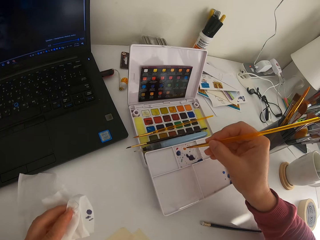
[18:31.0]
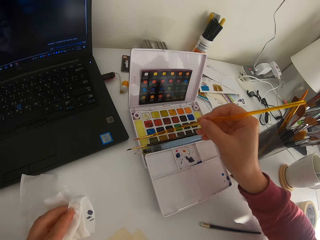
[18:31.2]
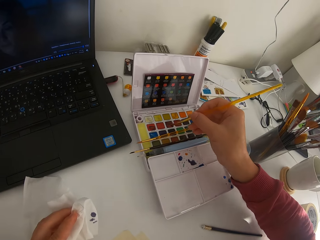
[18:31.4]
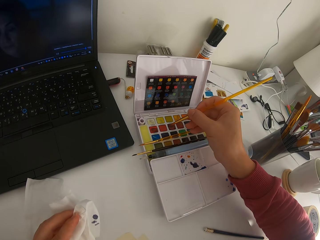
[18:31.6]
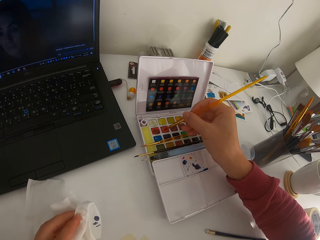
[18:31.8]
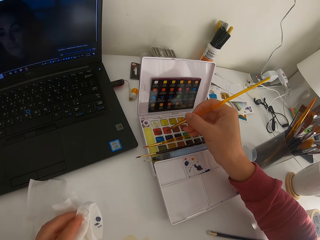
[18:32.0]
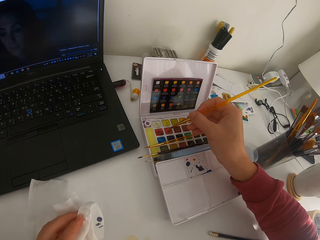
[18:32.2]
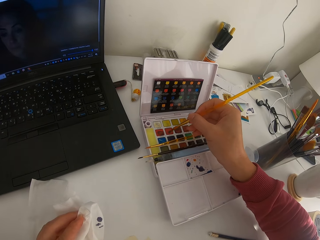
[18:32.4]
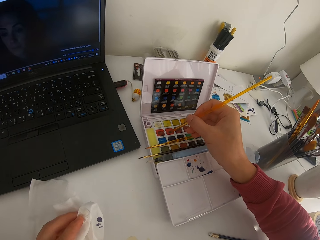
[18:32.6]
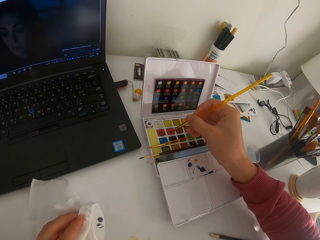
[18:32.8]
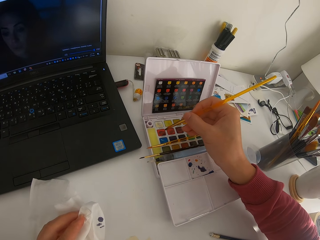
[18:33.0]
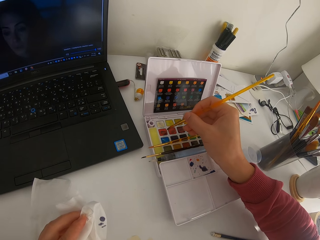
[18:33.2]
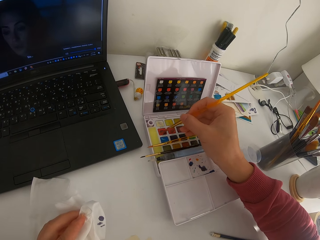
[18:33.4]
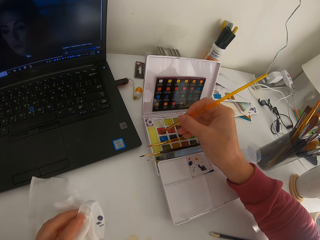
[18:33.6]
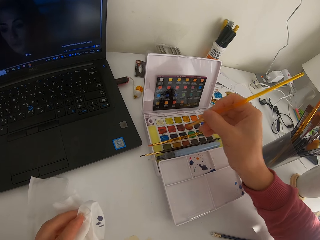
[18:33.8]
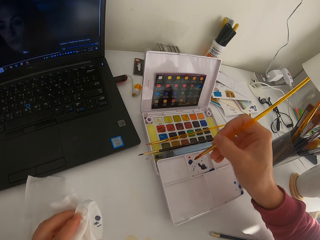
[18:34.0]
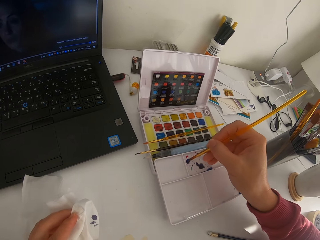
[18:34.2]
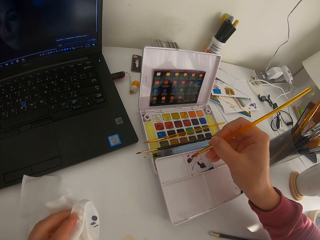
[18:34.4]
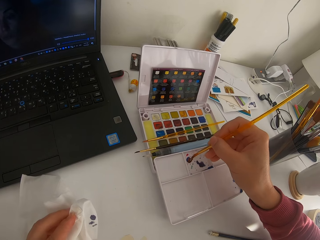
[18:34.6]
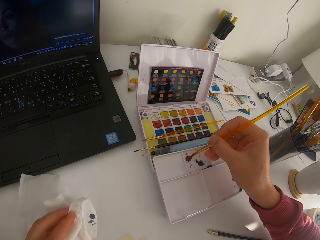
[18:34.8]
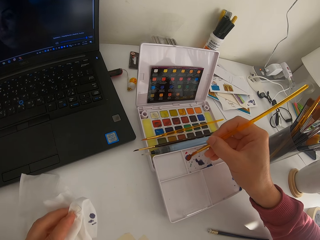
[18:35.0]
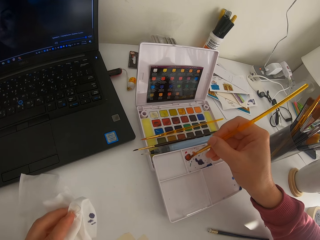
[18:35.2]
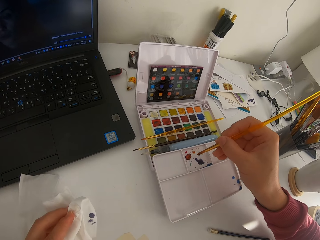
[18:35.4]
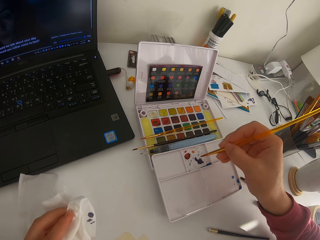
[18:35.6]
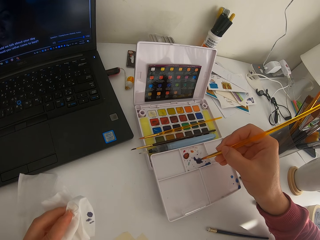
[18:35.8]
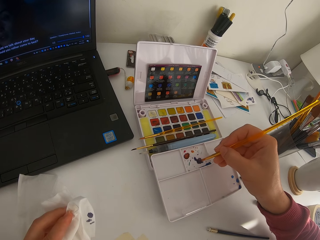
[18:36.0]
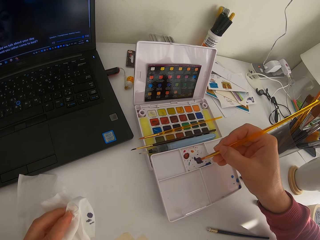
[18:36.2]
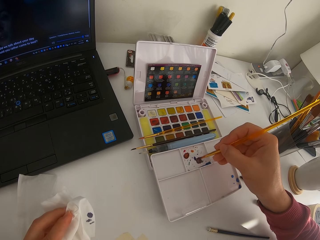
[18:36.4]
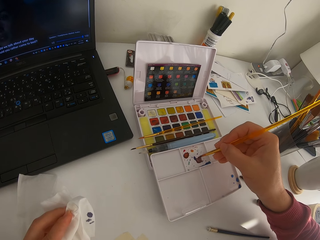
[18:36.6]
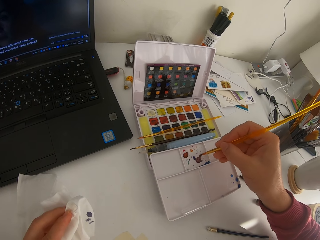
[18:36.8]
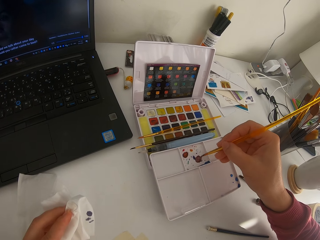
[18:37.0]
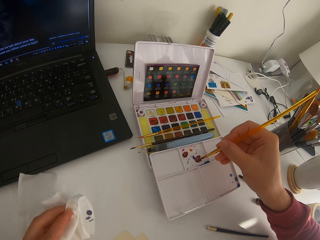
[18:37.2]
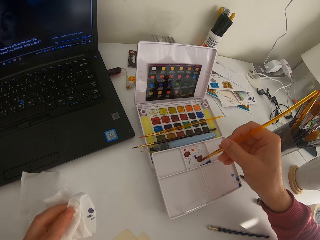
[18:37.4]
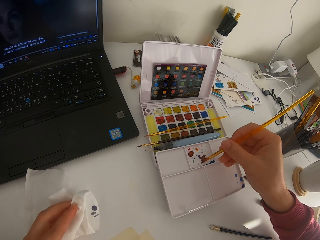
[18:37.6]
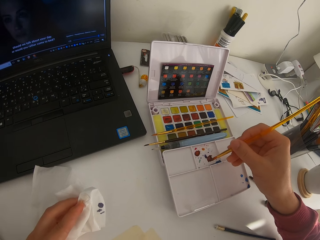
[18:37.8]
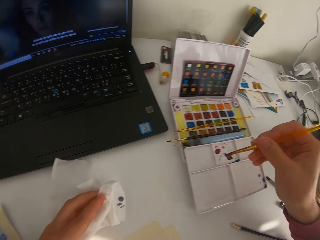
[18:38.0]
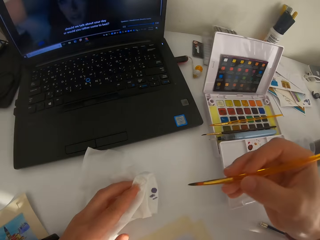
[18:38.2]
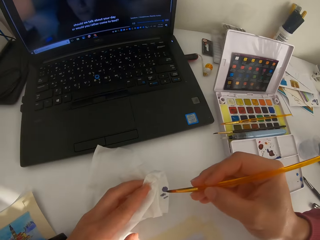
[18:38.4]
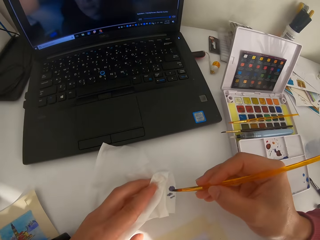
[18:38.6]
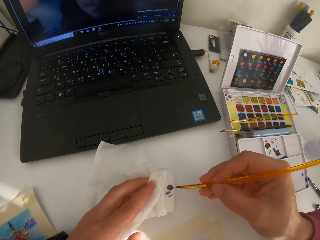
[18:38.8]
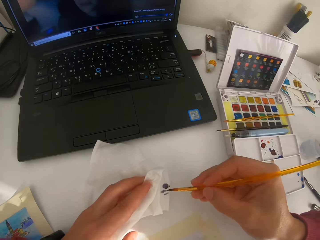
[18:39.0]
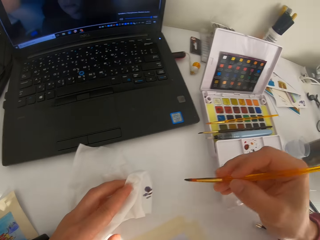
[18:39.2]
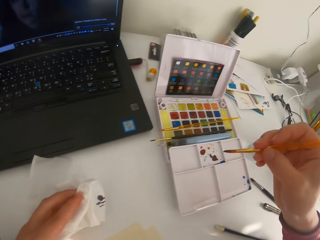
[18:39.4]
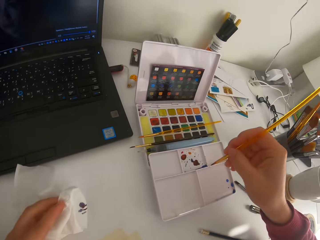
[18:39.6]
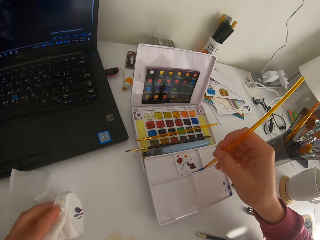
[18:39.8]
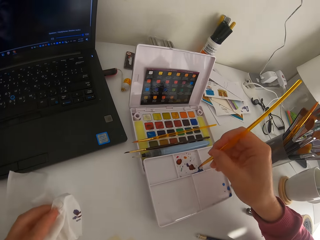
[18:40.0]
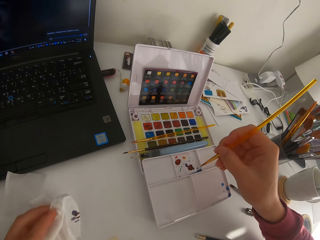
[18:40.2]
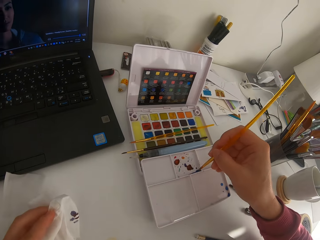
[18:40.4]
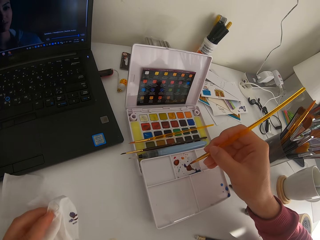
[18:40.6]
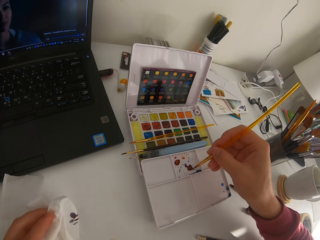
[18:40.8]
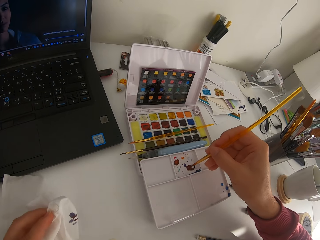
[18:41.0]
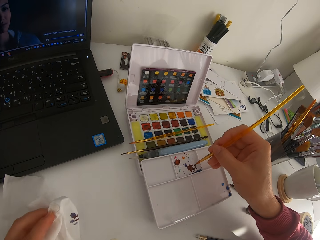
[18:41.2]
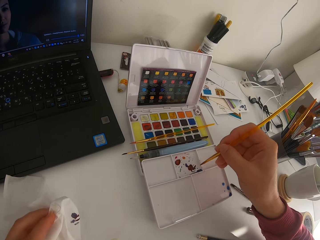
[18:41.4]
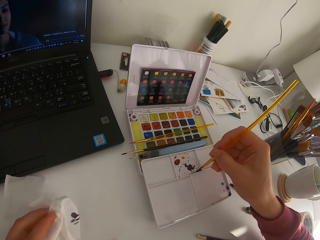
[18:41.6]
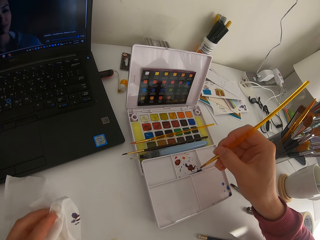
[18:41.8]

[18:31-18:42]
The camera wearer mixes paint on the palette. They touch the paint brush on the solid watercolor. They mix paint on the palette. They touch the paint brush on the tissue paper.

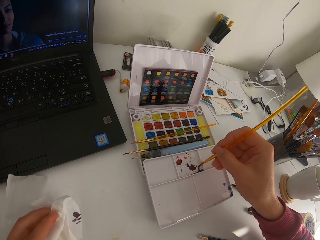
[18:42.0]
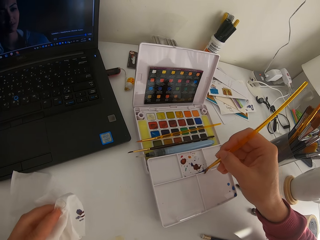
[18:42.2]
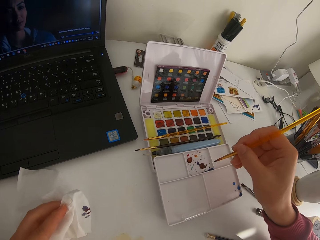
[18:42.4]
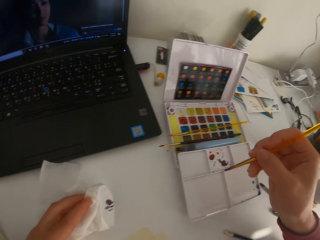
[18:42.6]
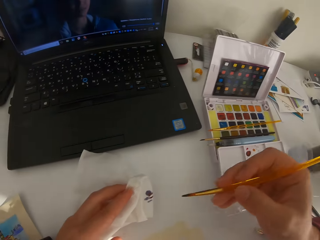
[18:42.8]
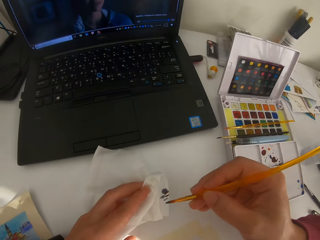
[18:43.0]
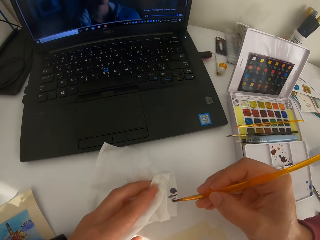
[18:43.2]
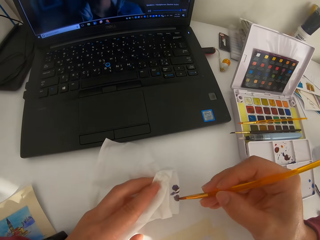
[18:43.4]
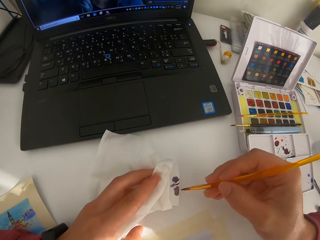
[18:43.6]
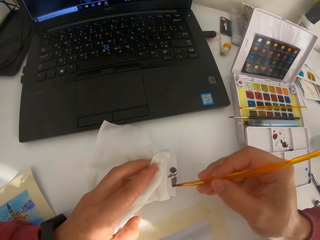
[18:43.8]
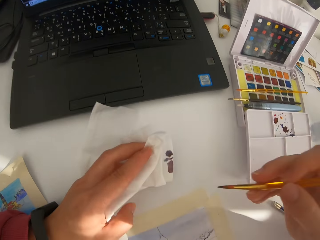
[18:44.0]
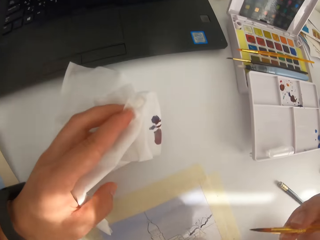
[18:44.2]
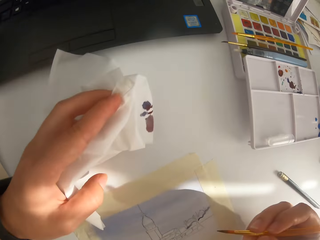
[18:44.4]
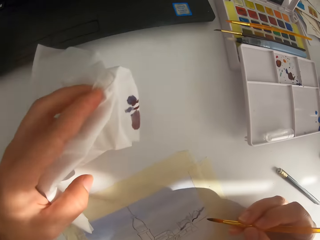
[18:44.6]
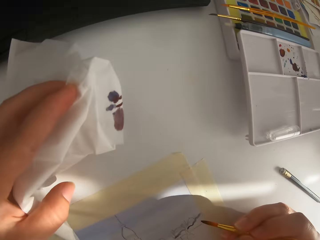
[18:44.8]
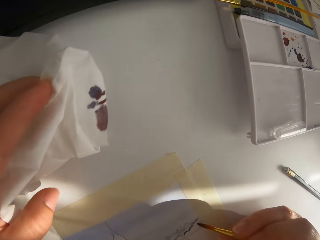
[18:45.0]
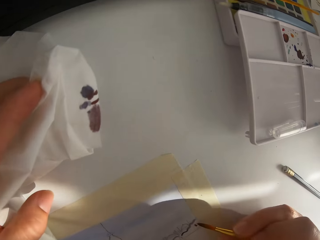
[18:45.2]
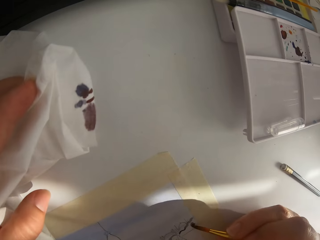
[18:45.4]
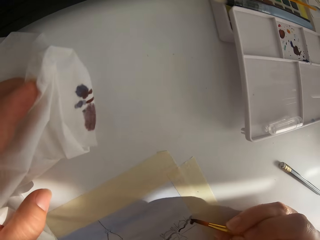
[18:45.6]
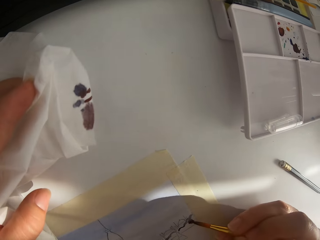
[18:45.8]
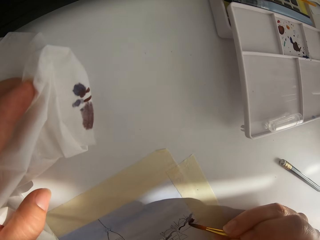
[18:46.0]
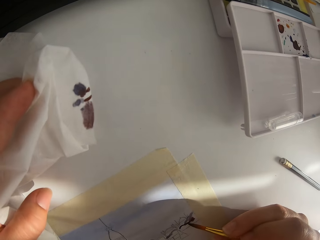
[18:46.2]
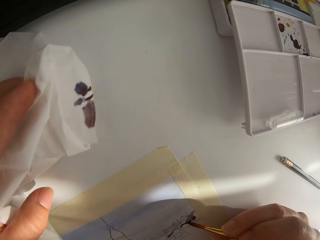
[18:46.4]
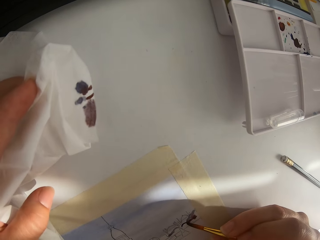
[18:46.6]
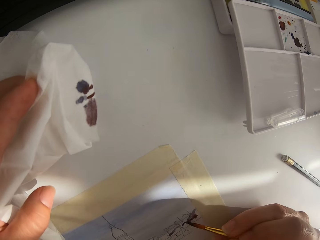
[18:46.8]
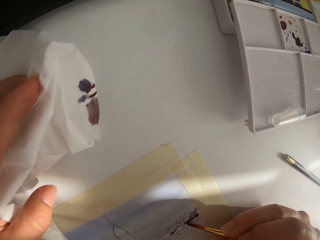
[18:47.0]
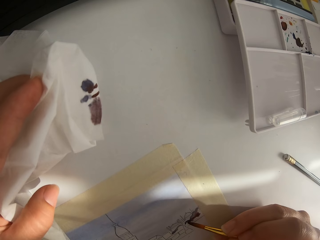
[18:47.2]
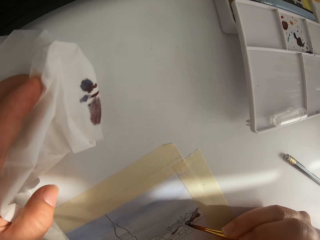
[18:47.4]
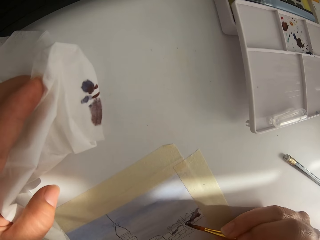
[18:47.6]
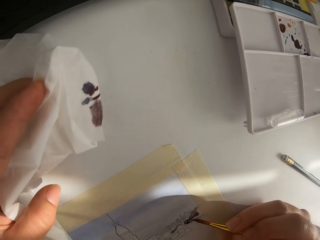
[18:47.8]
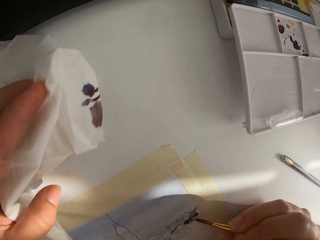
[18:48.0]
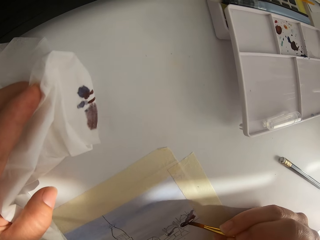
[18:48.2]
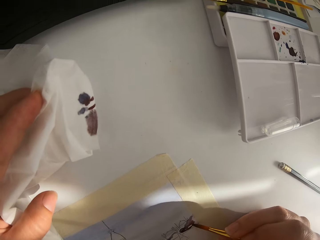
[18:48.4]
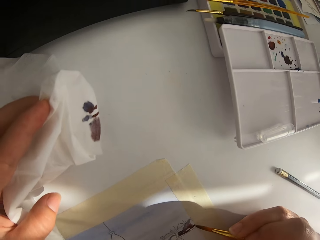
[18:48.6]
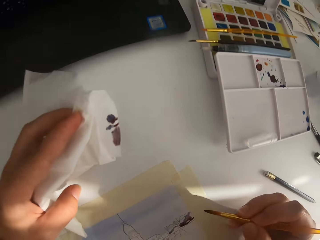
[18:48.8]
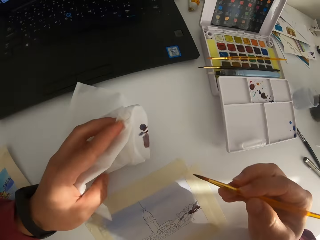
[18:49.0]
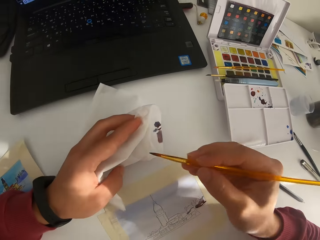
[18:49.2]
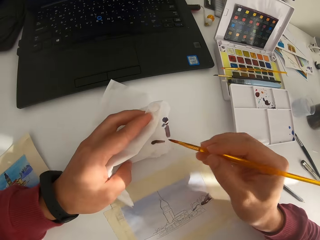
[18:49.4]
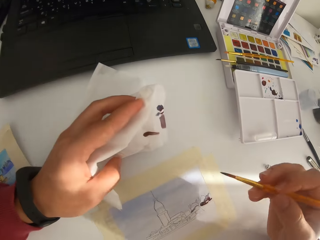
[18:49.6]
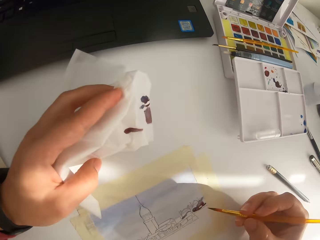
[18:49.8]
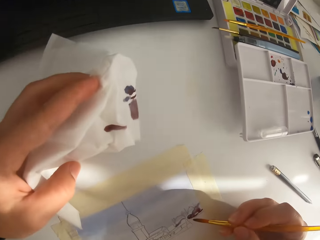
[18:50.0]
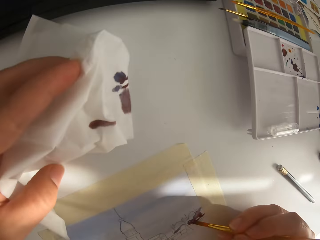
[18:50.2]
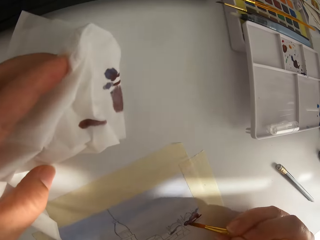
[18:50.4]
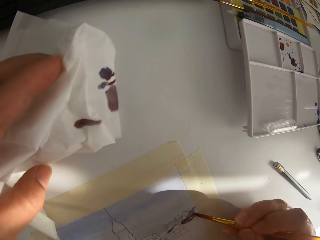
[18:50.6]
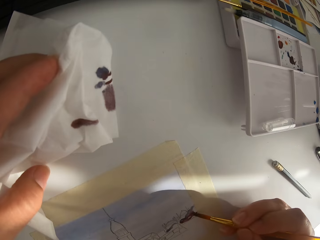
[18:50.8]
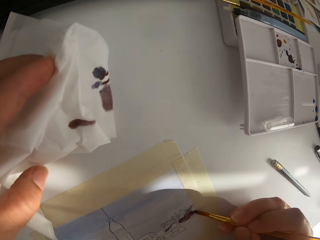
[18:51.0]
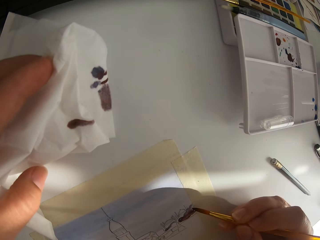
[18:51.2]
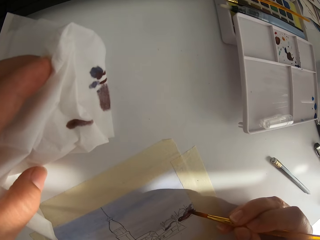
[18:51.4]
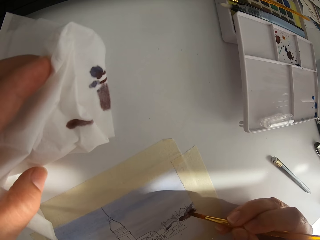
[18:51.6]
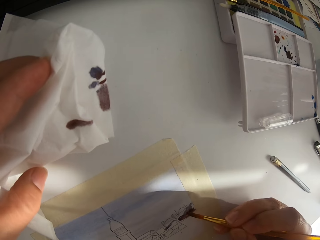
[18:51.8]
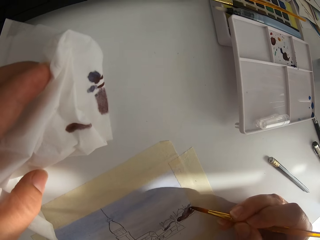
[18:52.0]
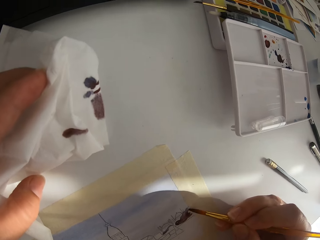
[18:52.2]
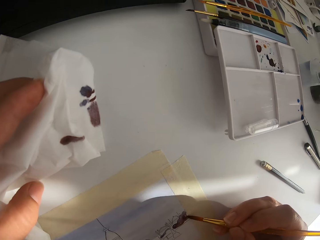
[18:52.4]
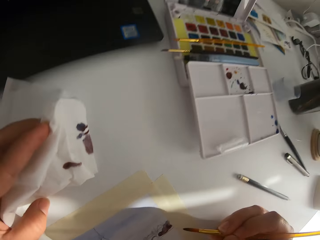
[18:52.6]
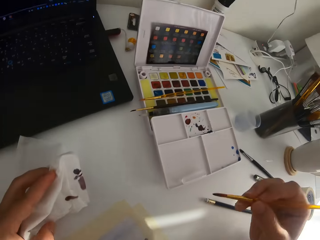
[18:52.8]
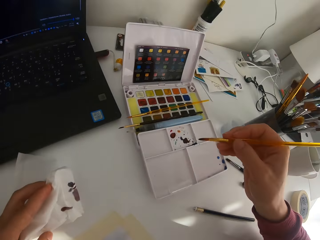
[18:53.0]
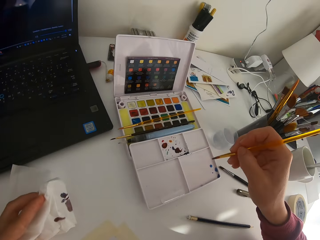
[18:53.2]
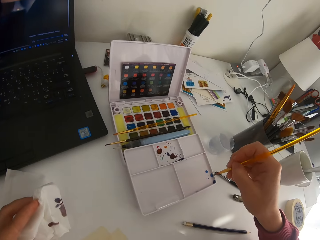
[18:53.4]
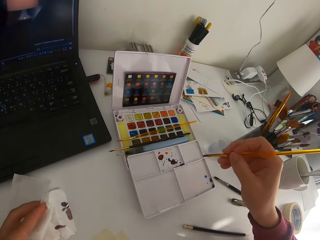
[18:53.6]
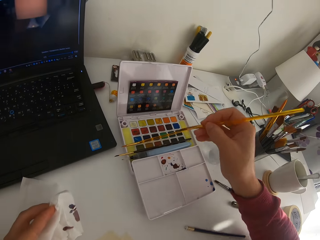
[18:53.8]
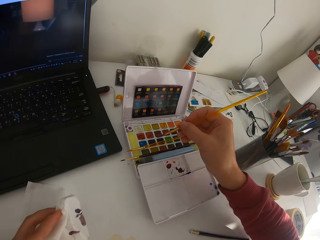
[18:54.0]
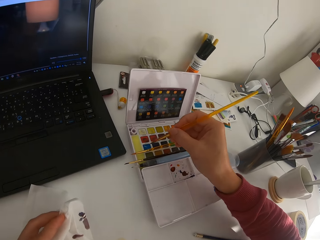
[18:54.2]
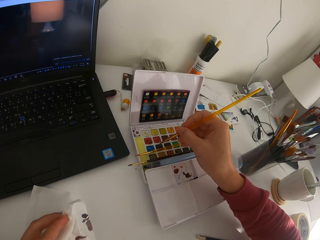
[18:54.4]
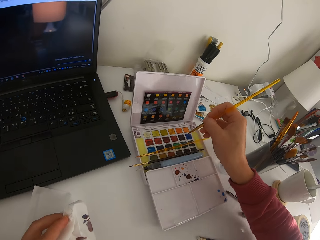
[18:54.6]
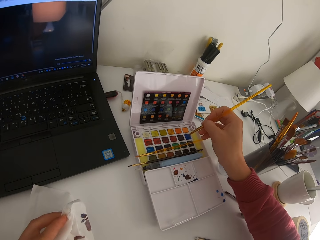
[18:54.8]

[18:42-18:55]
The camera wearer mixes paint on the palette. They touch the paint brush on the tissue paper. They wipe the brush on the wipe. They paint on paper. They touch the paint brush on the tissue paper. They paint on the paper.
